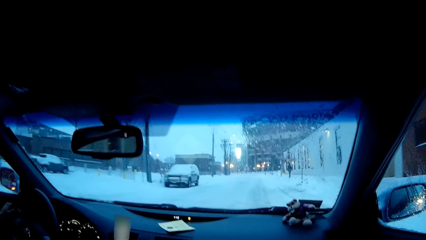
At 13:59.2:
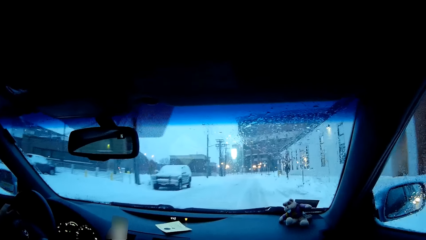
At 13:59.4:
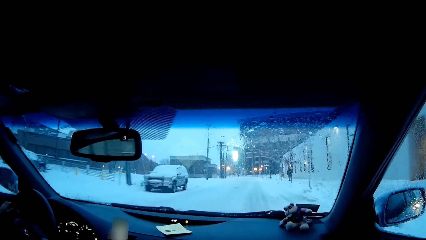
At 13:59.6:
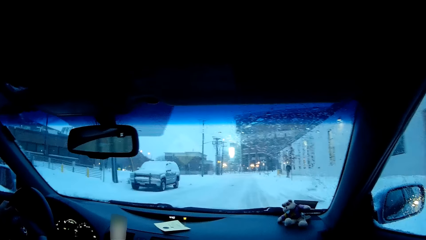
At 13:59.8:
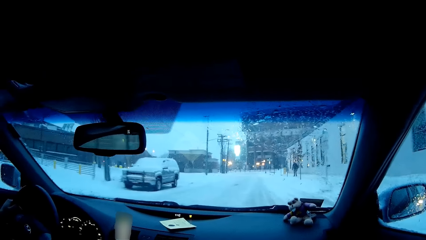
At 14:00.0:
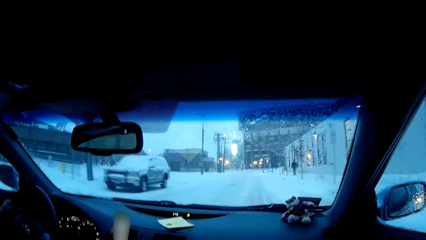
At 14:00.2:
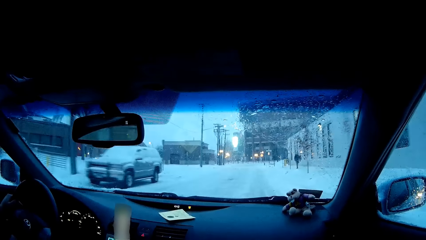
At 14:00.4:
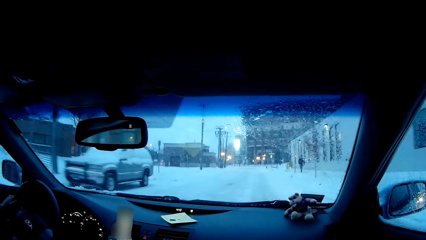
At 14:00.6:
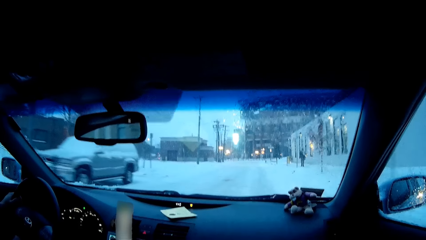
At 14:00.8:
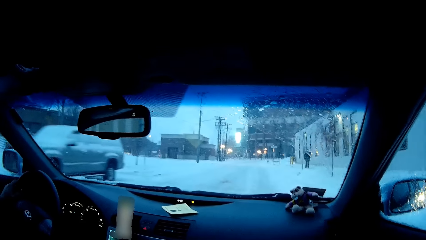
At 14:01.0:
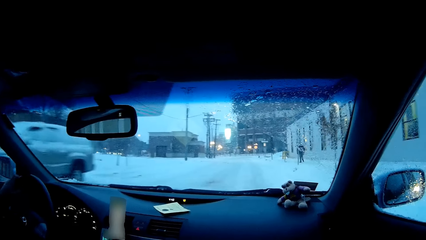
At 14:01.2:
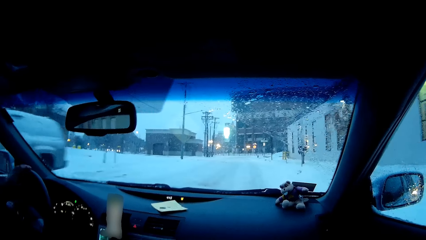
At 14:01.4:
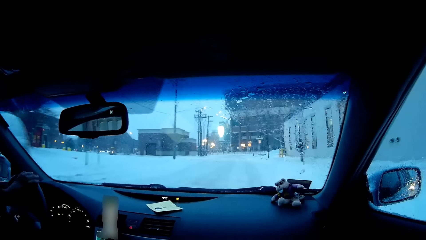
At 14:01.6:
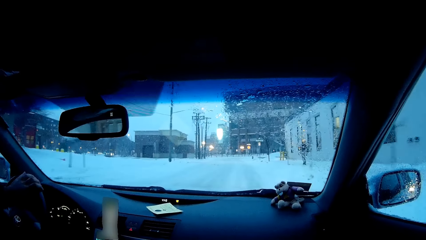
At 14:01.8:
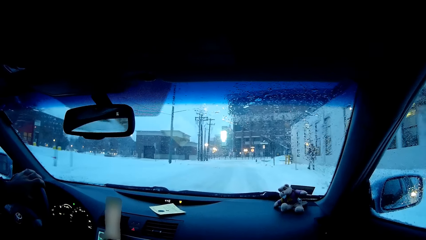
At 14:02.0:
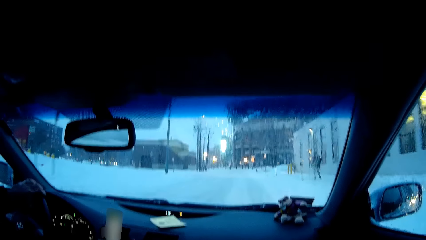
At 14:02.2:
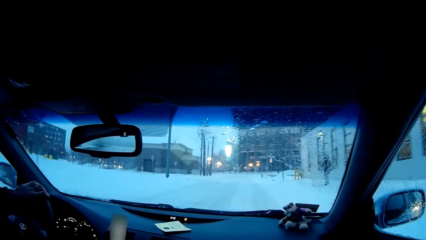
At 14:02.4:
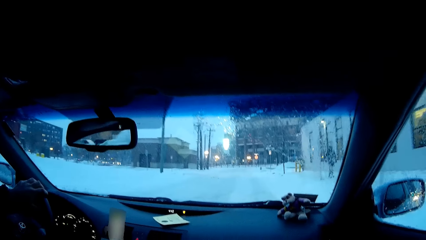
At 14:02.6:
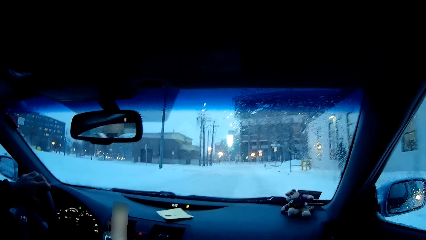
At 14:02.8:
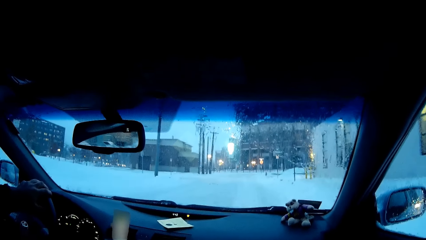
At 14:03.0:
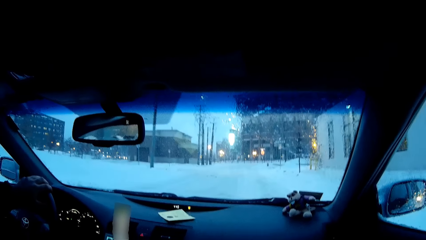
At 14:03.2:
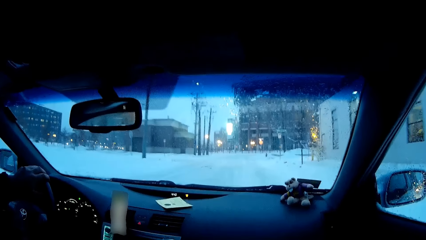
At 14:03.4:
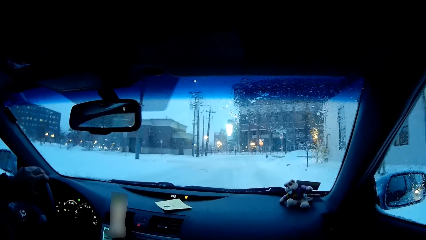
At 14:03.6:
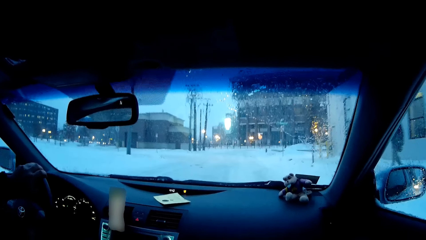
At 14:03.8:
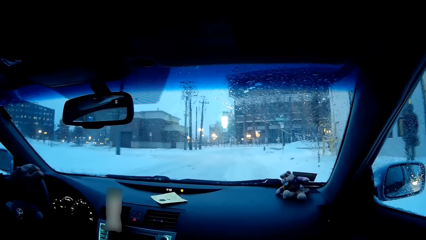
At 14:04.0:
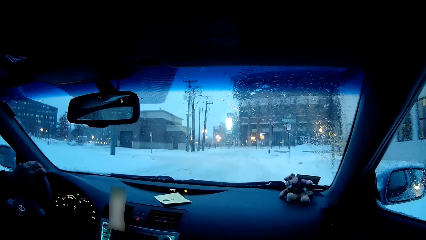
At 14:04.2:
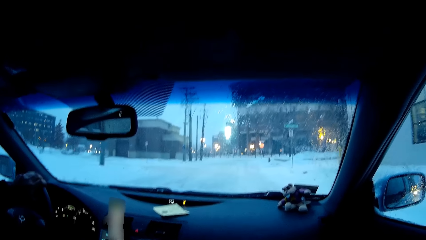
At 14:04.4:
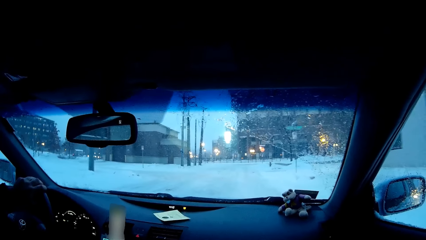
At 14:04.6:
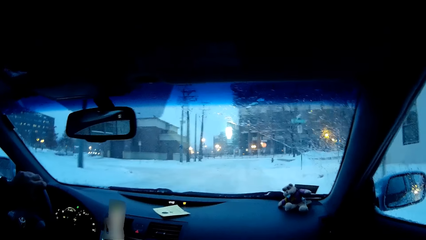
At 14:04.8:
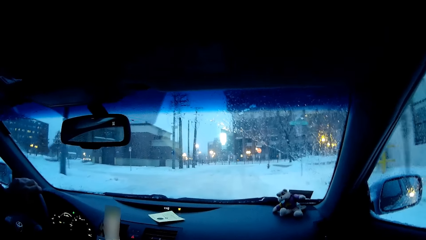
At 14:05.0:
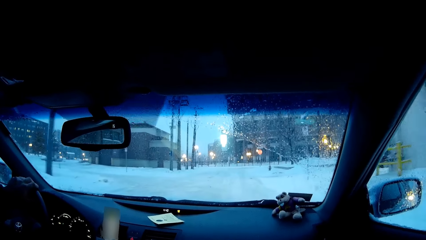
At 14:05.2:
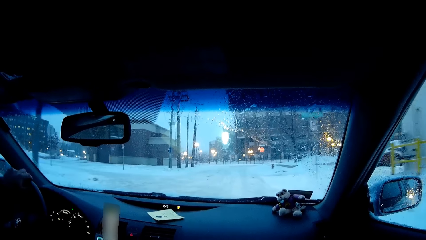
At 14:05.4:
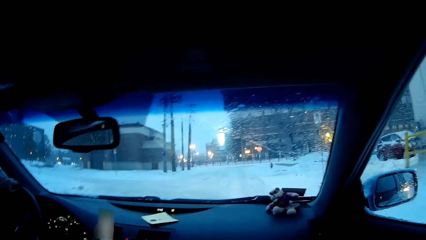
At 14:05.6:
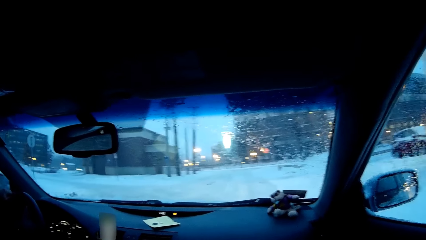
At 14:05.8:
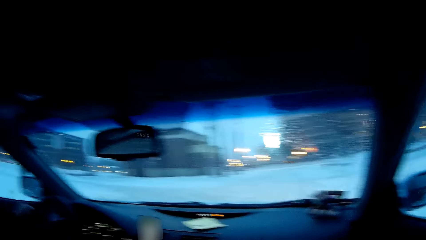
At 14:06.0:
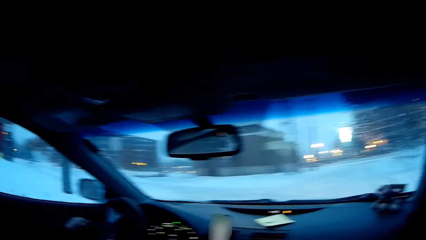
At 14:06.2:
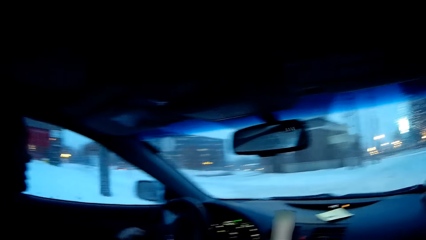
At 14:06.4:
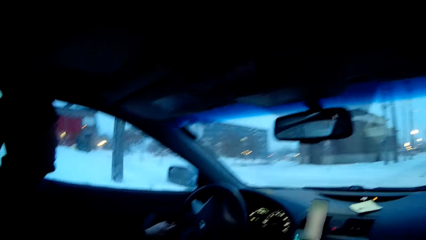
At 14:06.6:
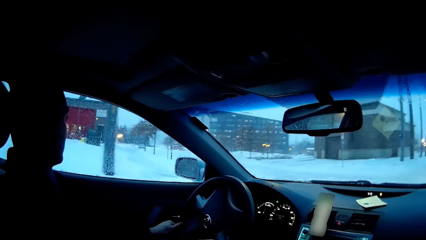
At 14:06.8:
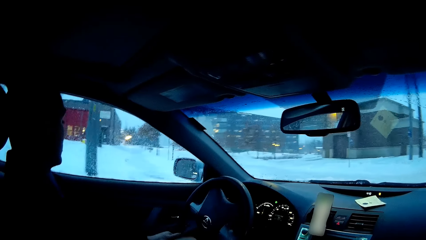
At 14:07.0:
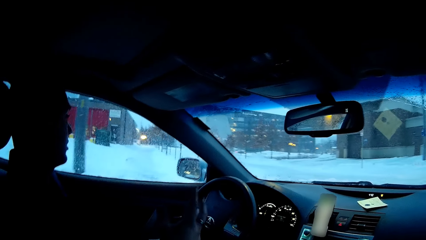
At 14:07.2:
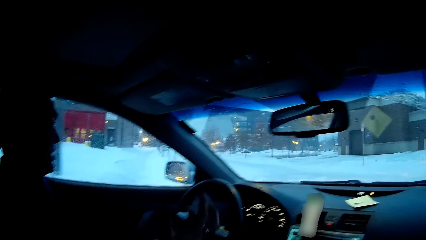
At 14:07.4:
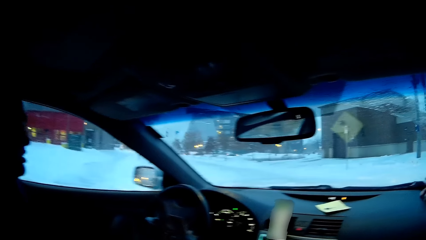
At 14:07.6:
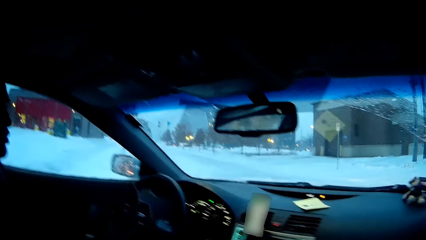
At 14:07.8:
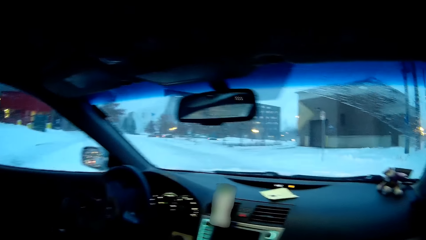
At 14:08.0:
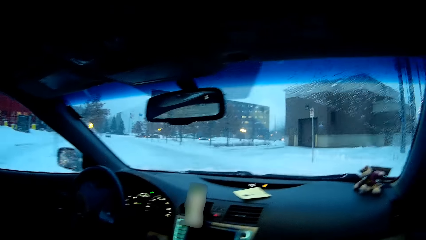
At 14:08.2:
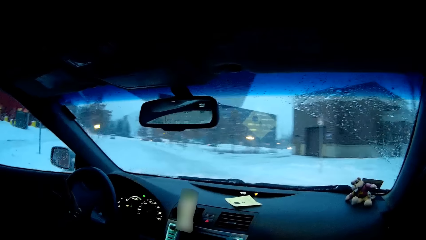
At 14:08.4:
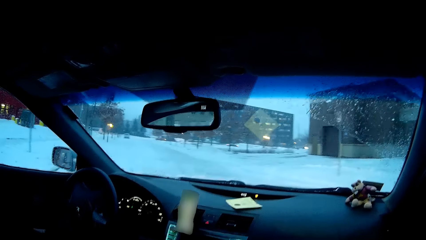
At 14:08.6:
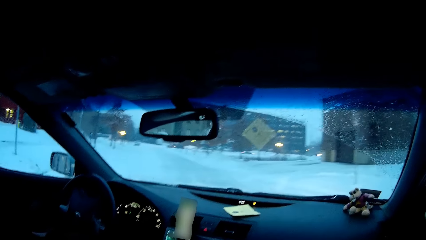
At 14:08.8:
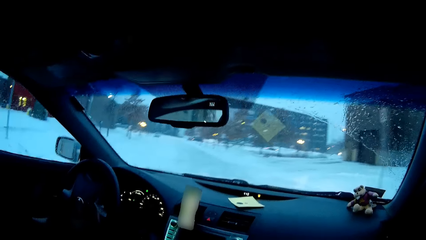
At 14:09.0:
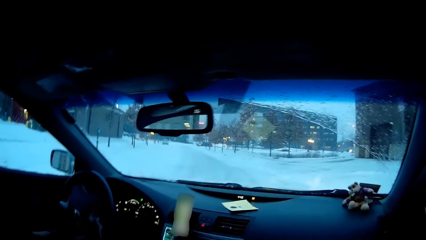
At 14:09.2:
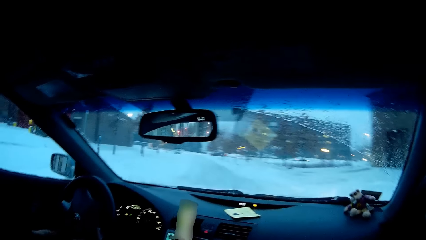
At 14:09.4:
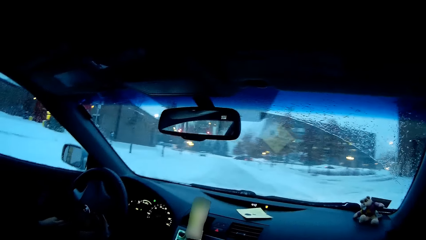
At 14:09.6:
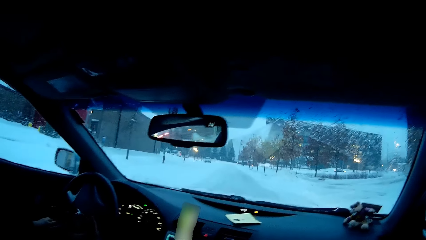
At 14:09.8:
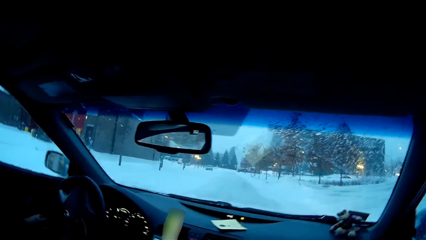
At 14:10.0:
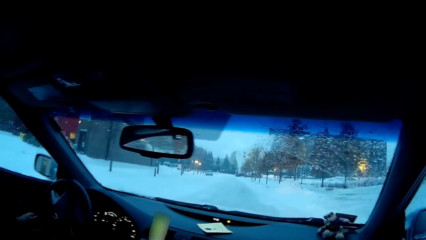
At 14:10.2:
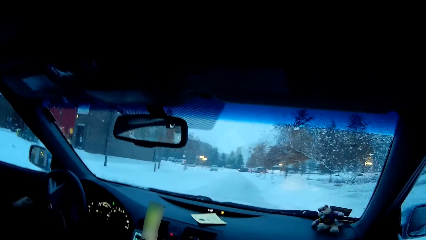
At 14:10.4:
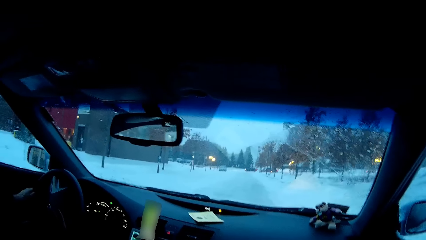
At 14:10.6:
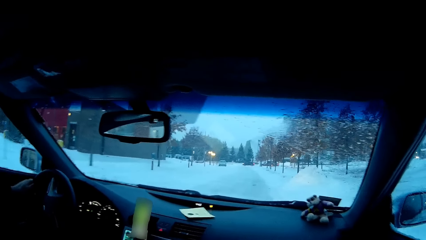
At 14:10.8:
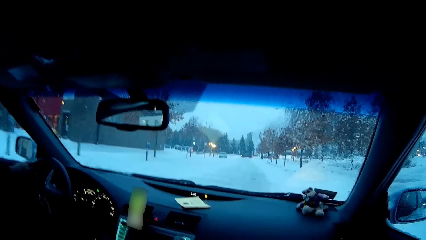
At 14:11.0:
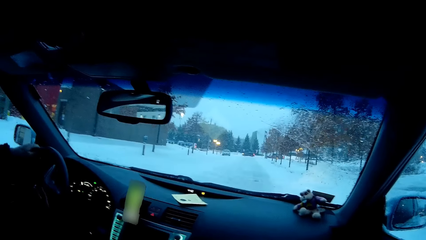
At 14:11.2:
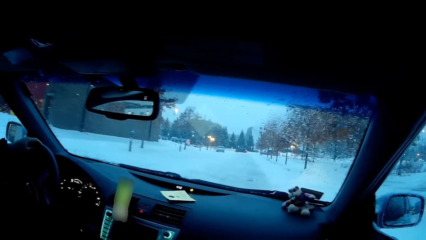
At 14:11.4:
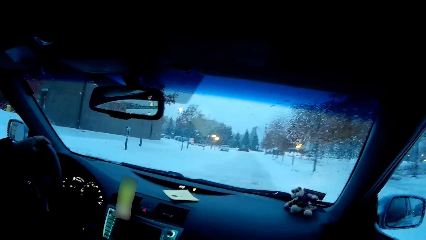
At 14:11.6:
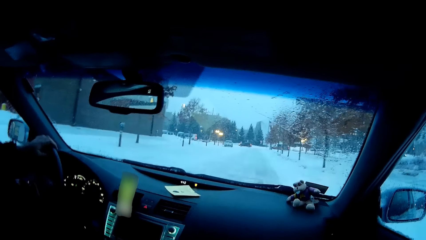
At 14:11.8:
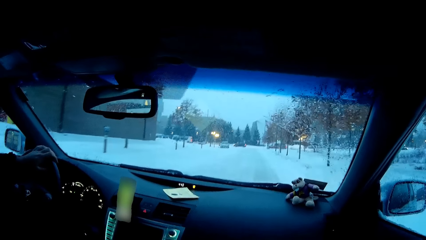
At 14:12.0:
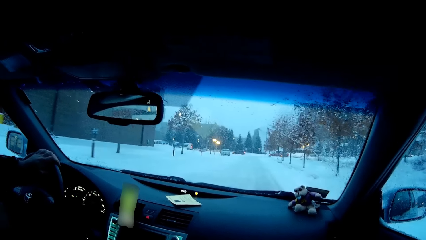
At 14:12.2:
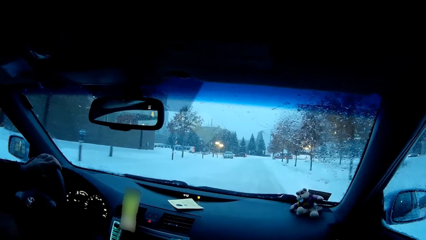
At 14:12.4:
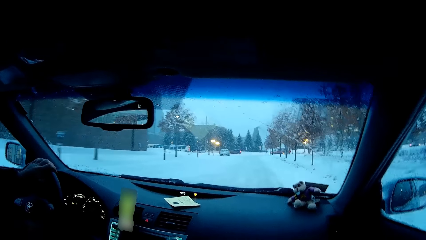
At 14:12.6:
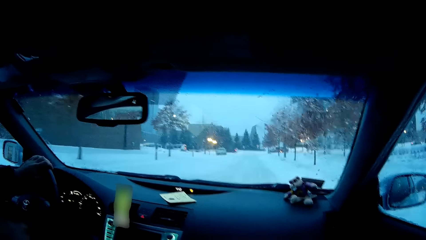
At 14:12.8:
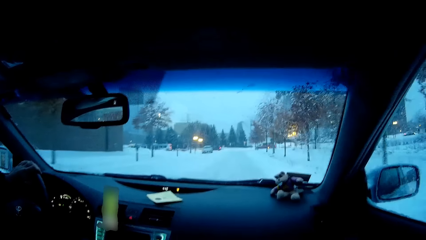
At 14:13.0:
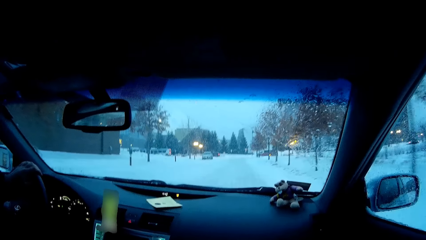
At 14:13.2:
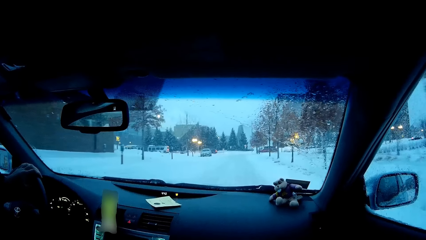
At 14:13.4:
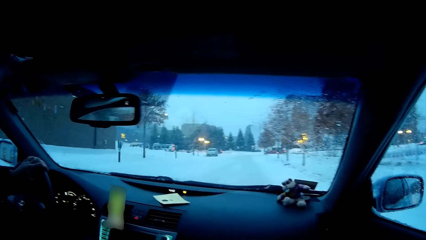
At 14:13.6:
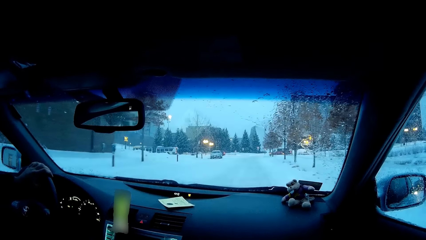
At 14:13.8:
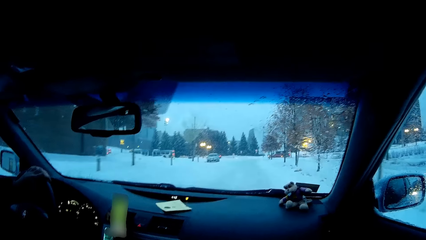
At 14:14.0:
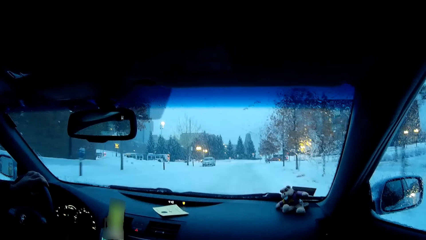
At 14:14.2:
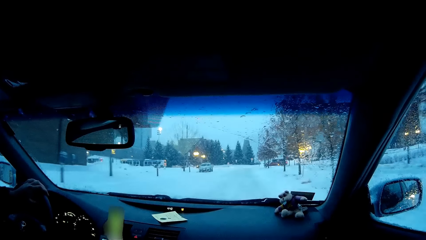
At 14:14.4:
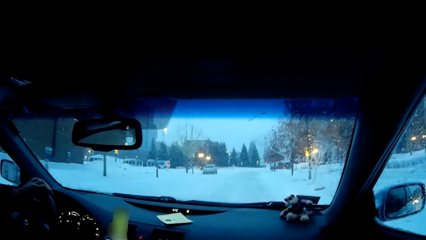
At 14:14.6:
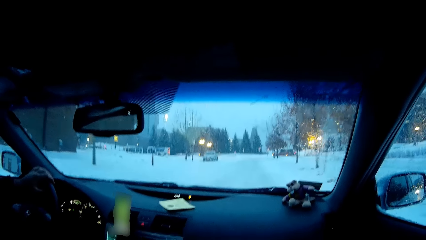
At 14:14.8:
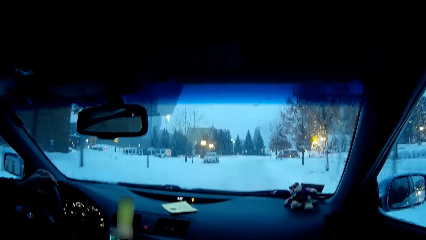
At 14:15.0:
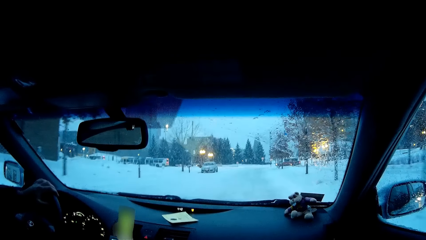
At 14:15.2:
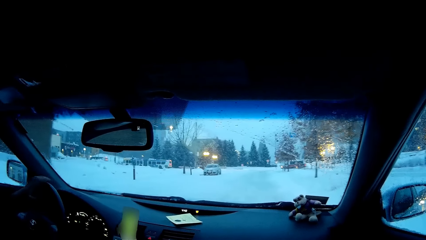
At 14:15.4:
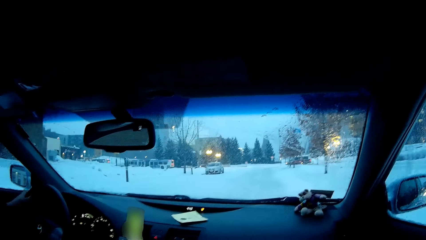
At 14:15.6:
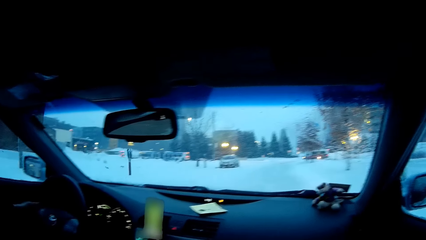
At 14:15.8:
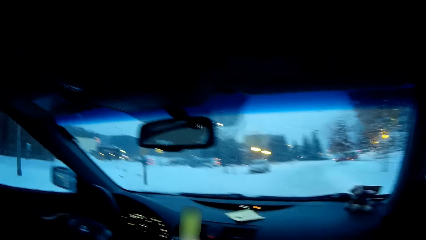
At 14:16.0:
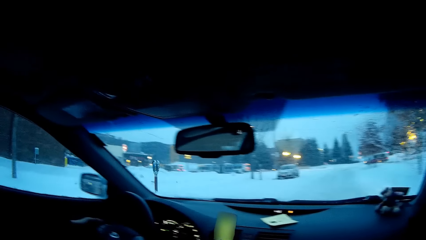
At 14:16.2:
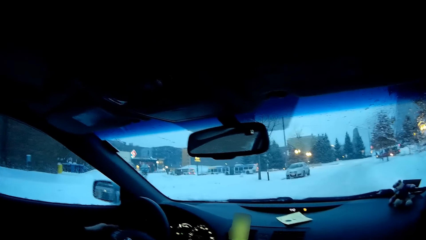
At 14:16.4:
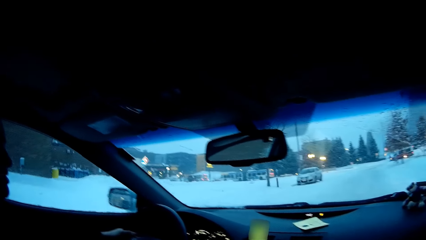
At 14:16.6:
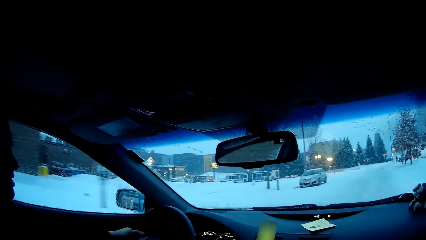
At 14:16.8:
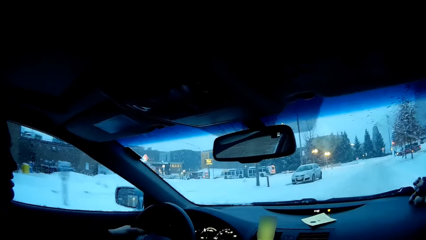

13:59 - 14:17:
The camera wearer looks at a person. They look around. They look at the windscreen. The person drives.
